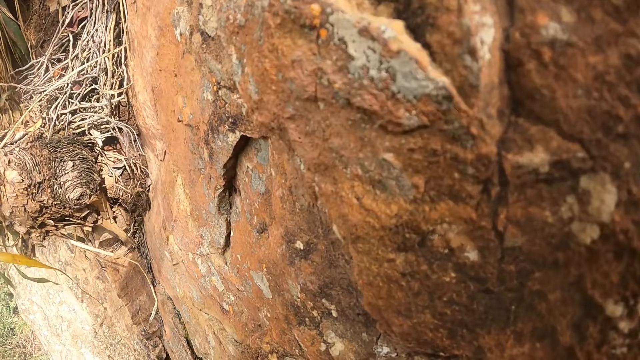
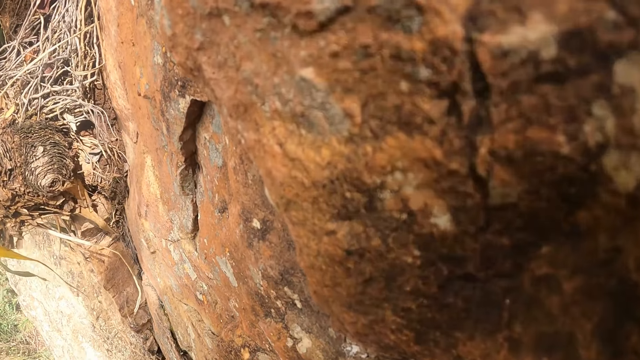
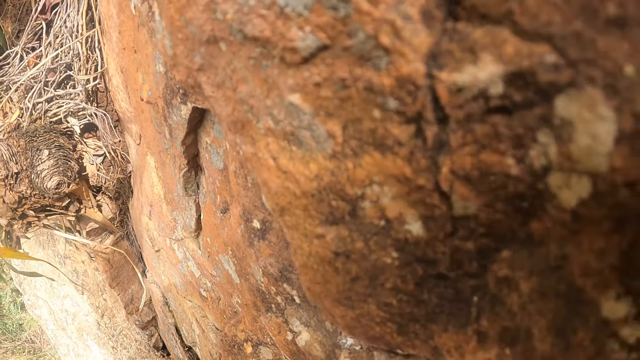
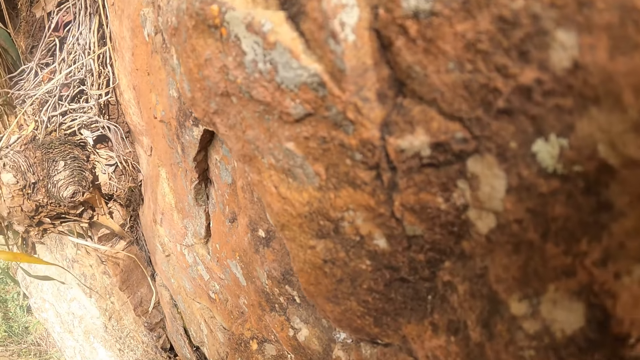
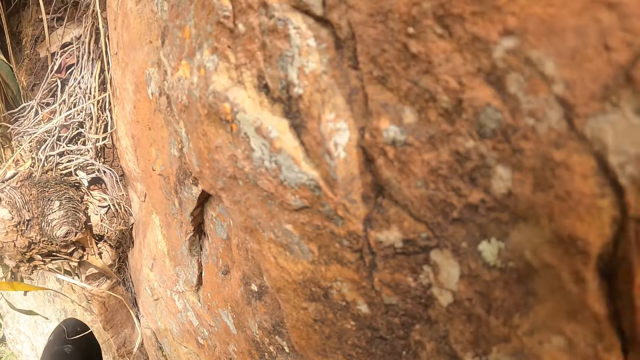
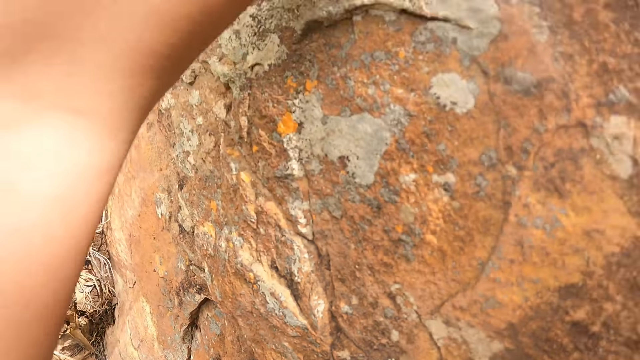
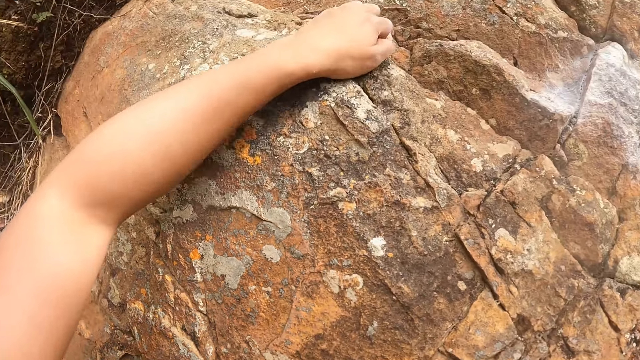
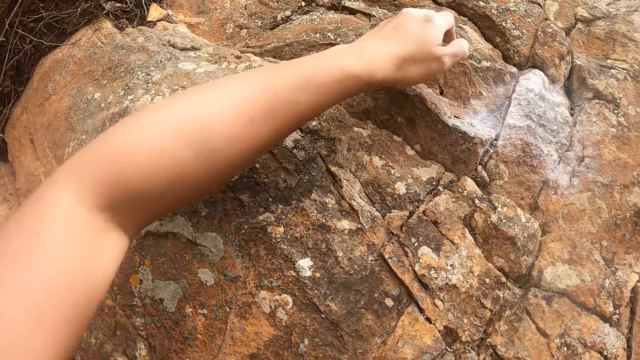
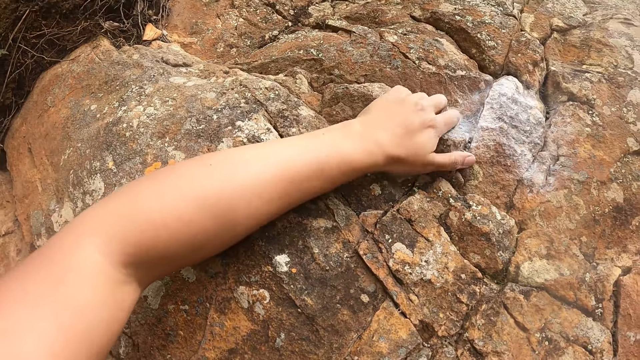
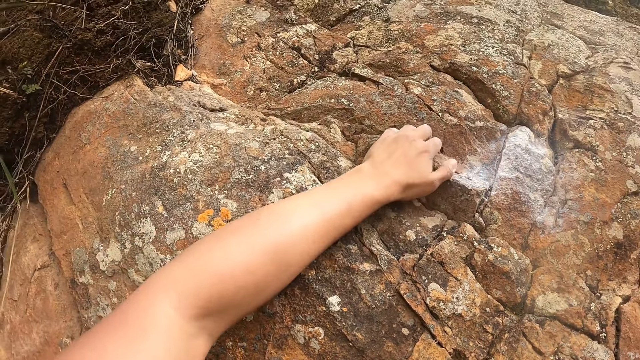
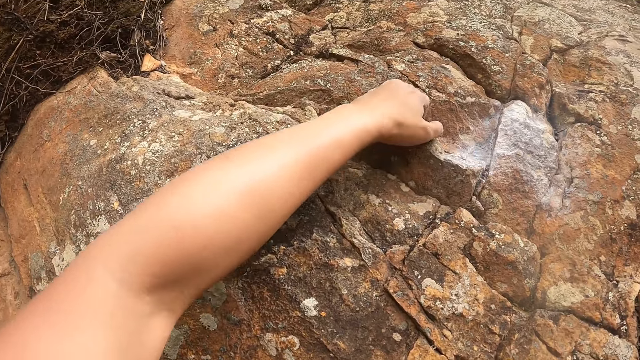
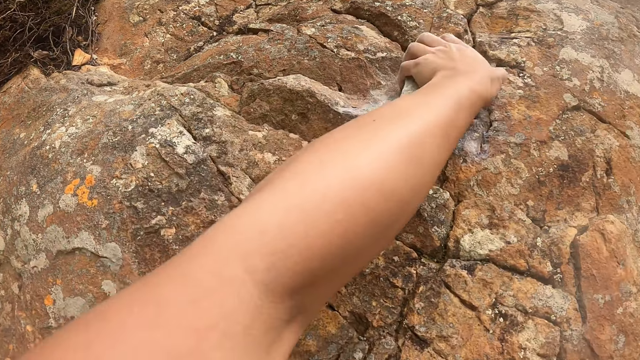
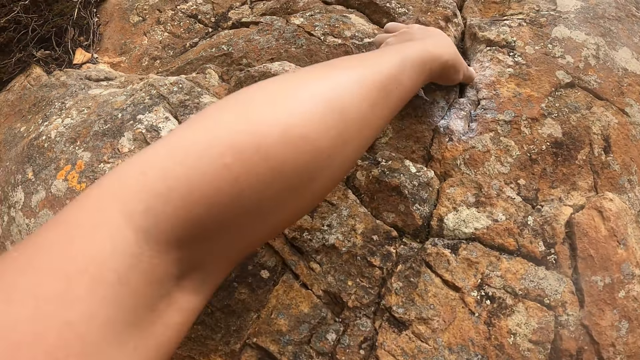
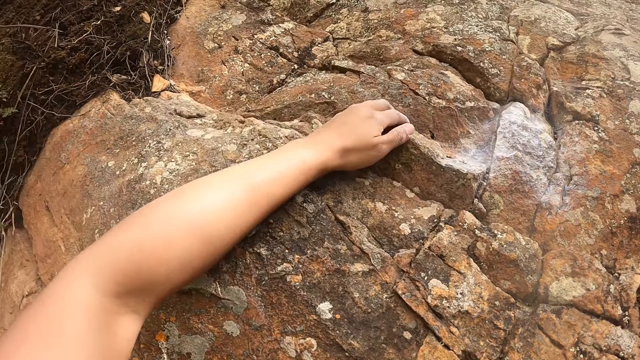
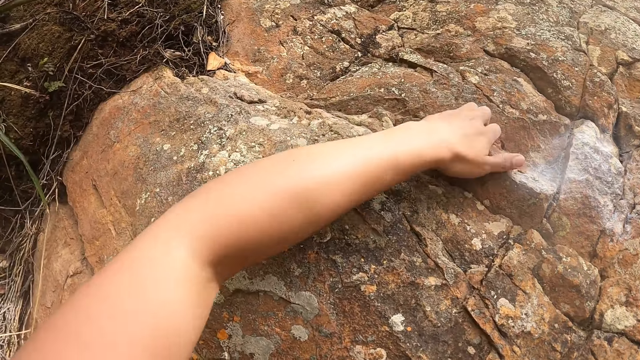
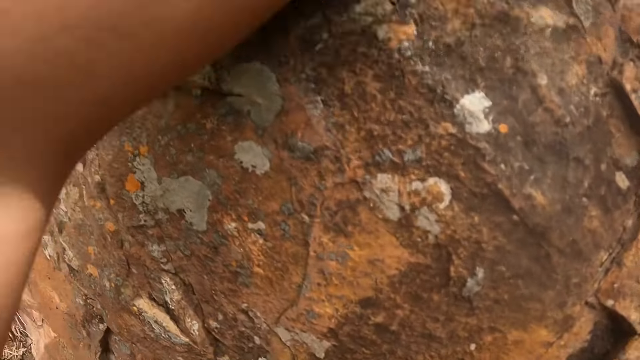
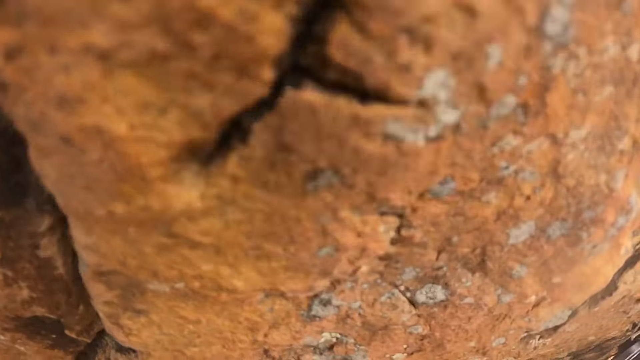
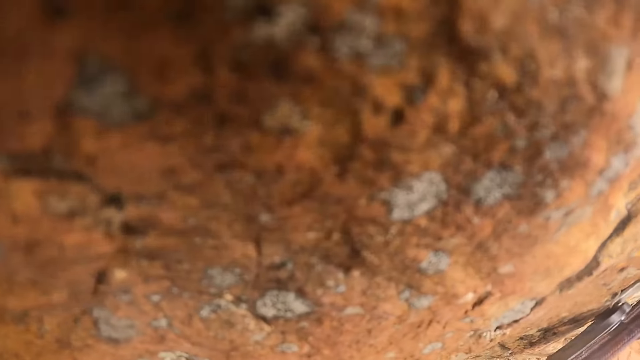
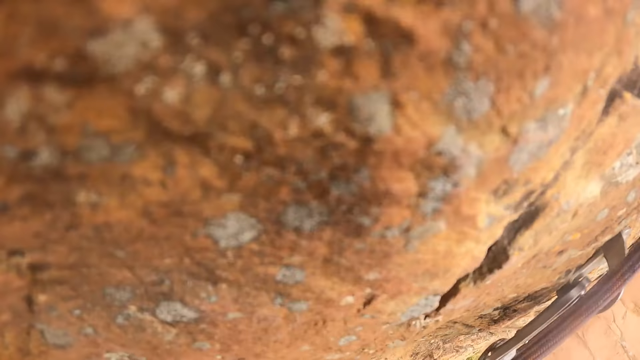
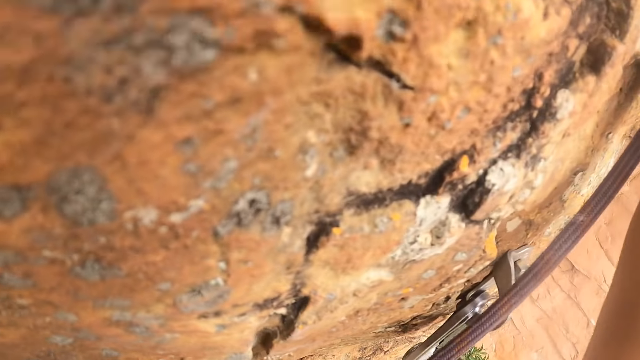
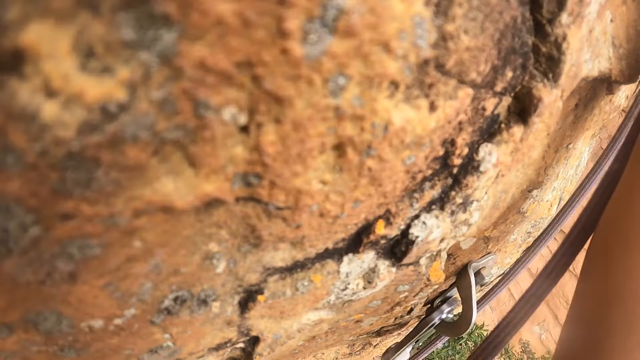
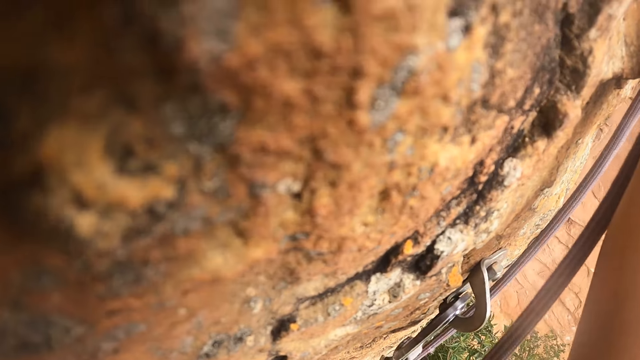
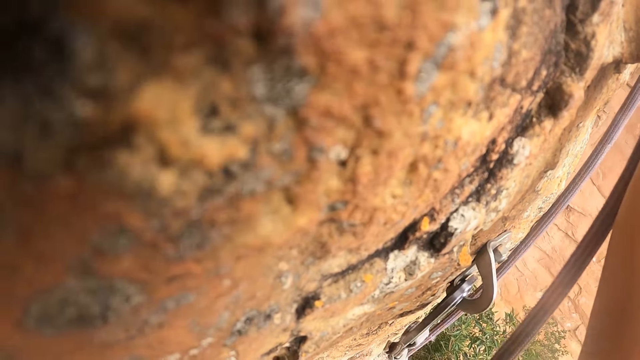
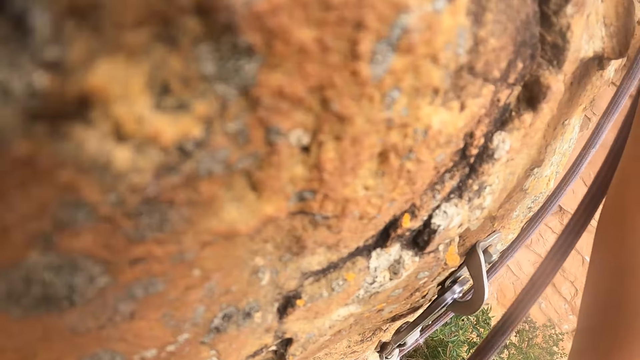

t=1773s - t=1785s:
The camera wearer climbs on the rock.

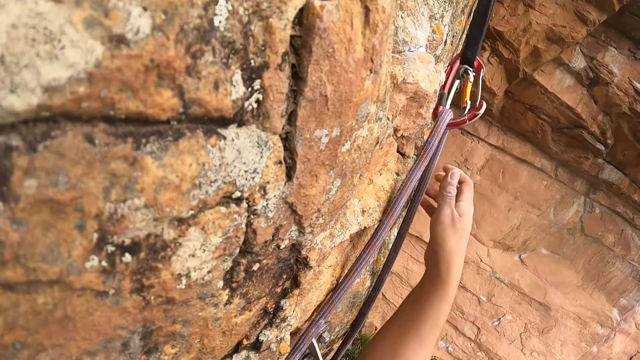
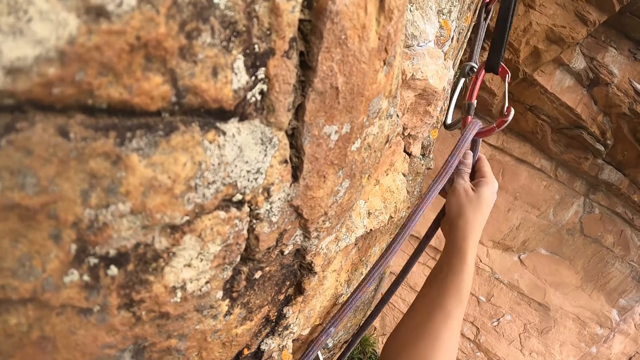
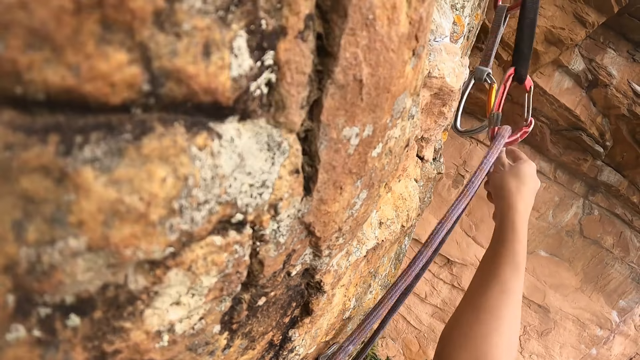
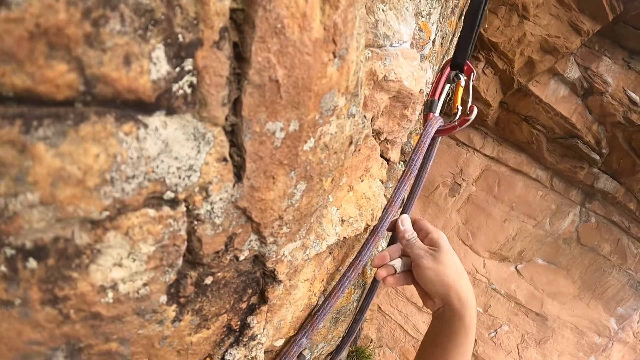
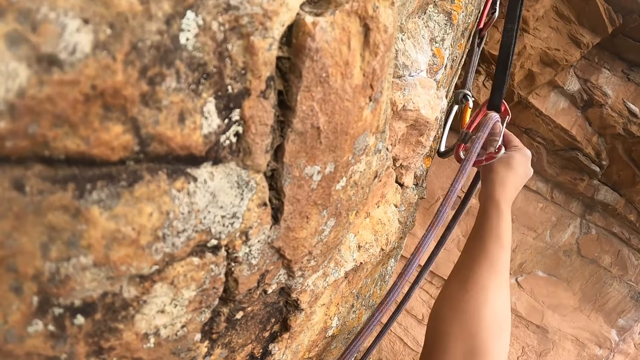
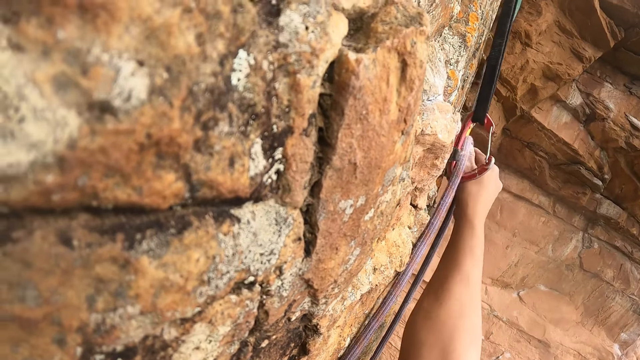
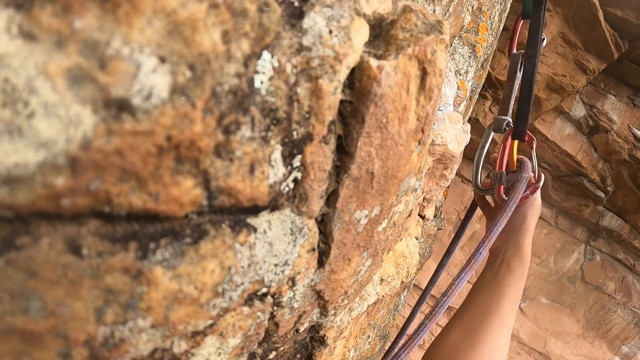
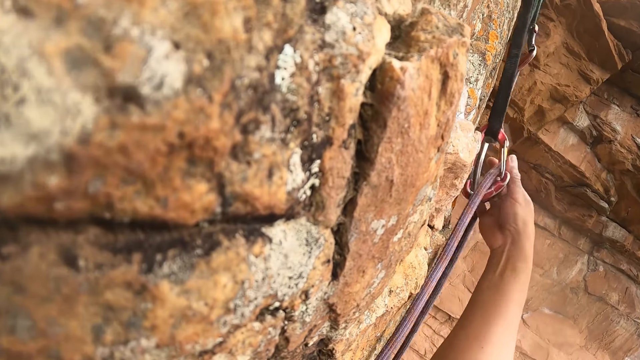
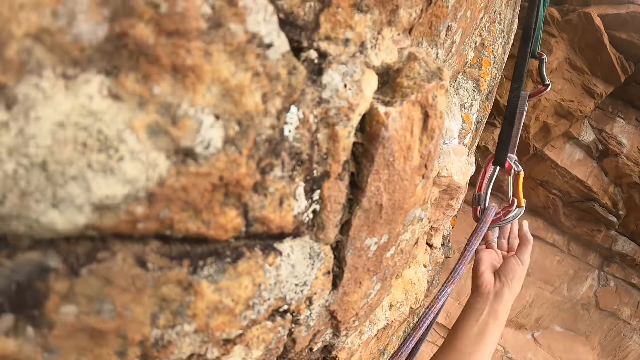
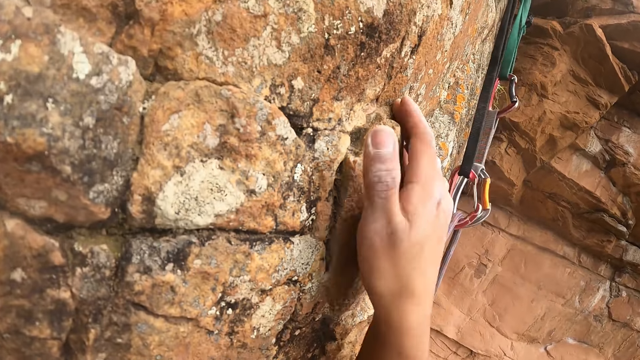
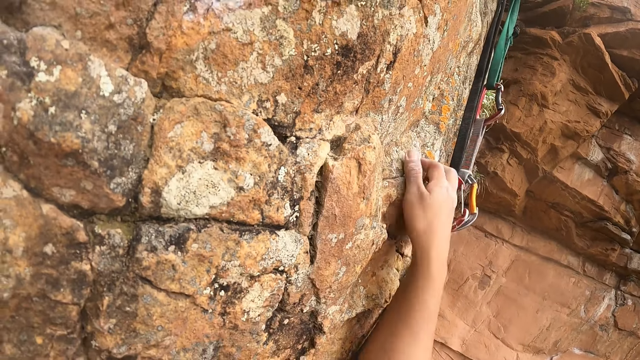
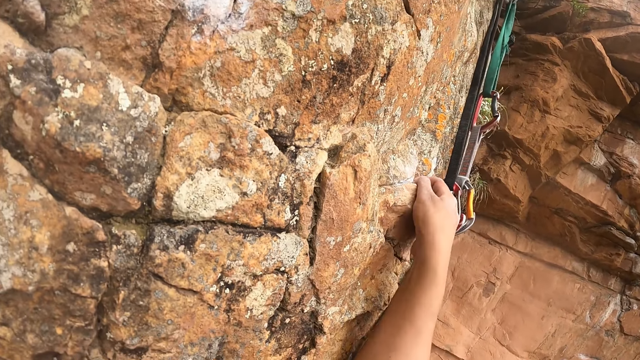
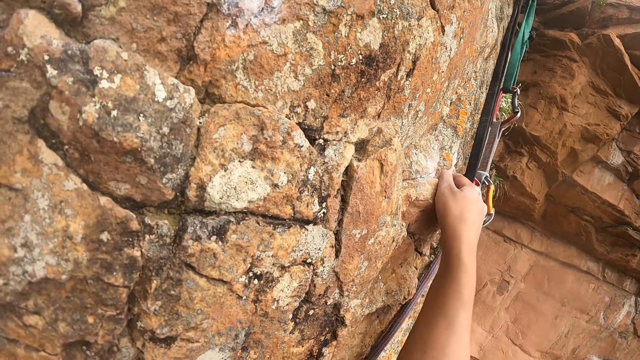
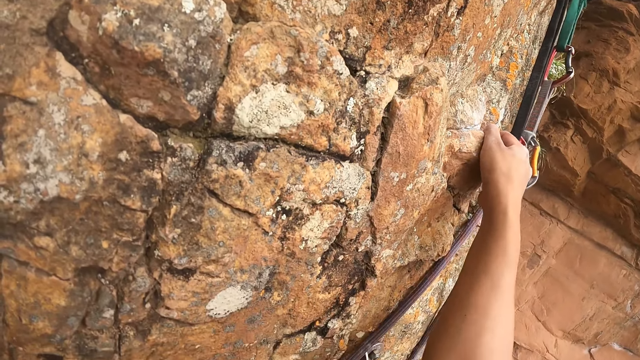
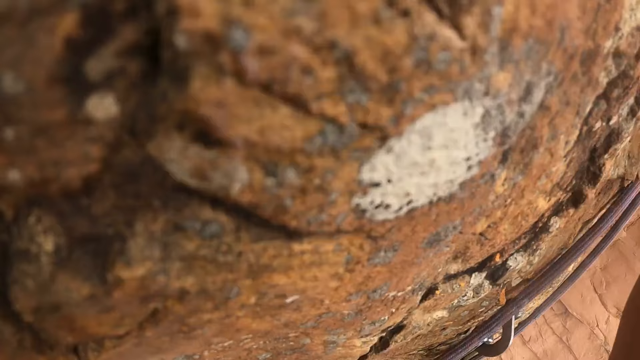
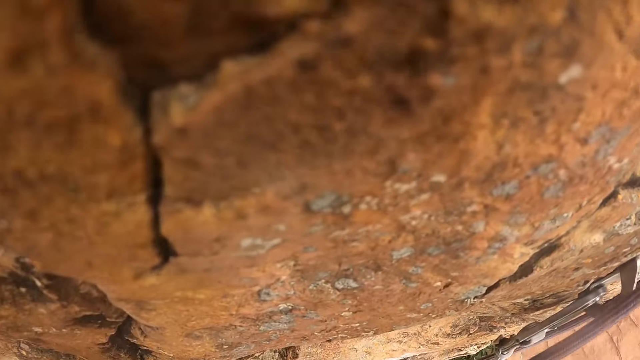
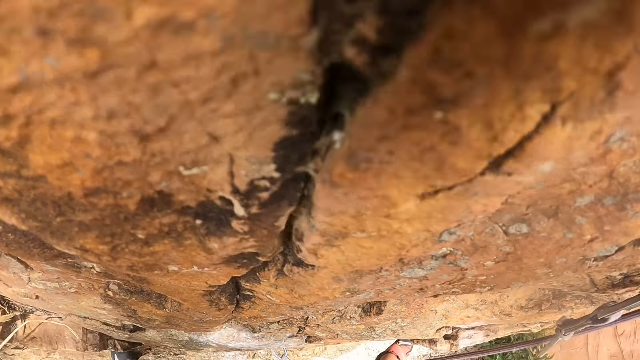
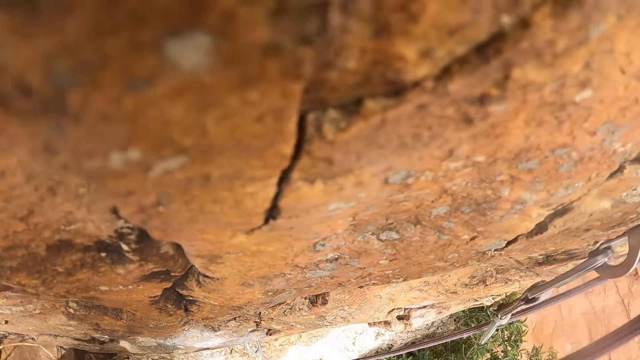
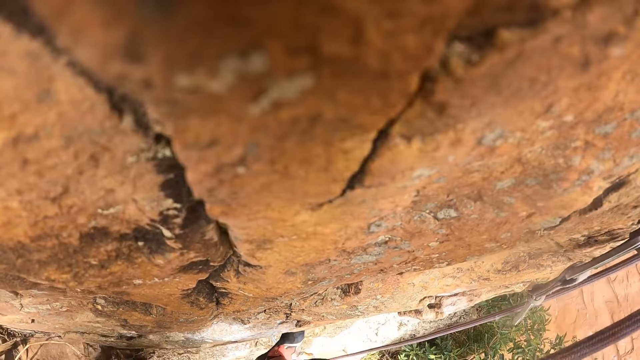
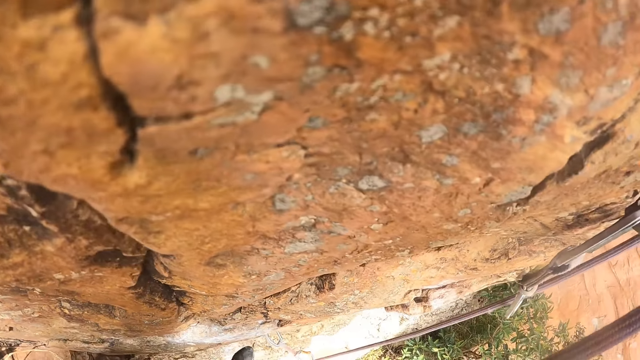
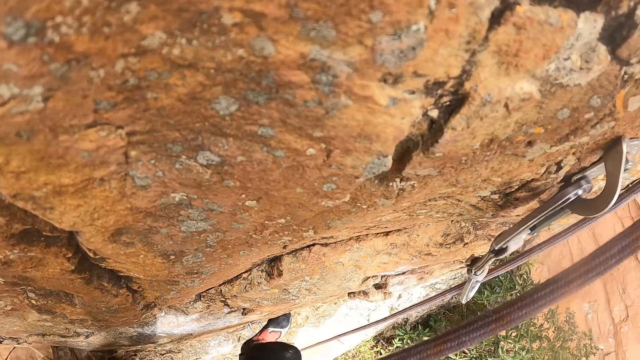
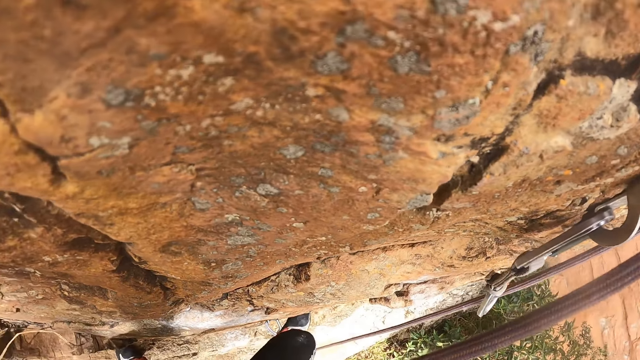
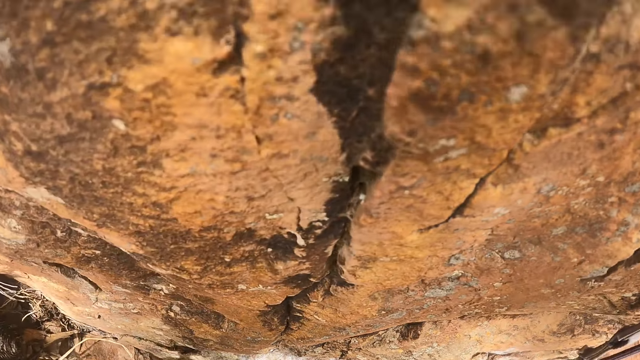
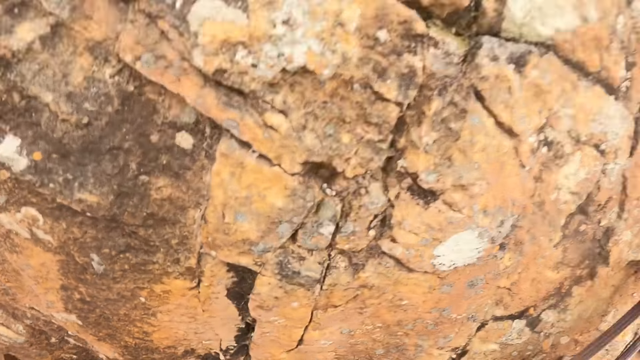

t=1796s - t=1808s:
The camera wearer holds the zipline lanyard. They hang the zipline lanyard. They hold carabiners. They climb down the rock.
